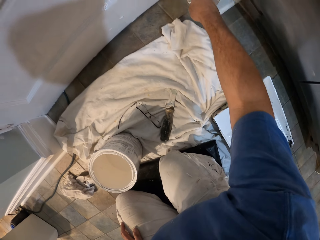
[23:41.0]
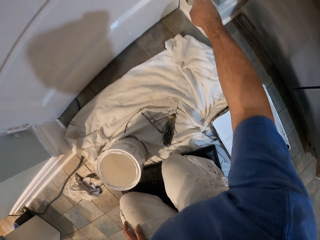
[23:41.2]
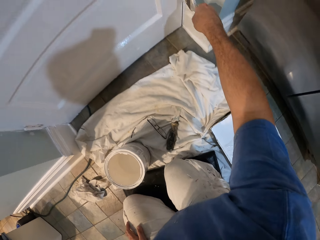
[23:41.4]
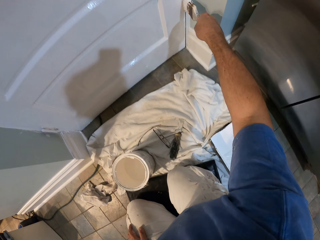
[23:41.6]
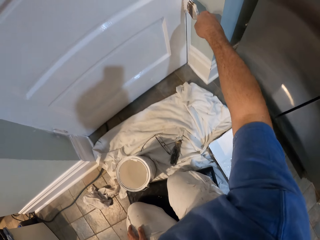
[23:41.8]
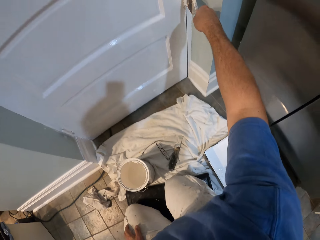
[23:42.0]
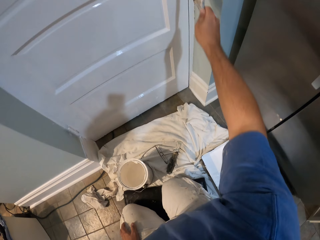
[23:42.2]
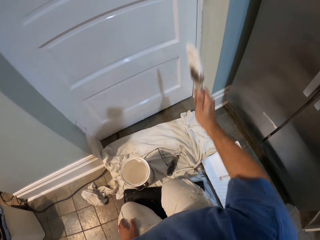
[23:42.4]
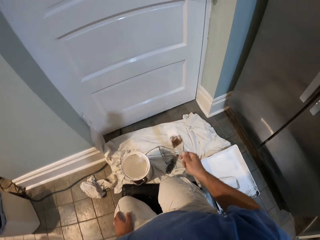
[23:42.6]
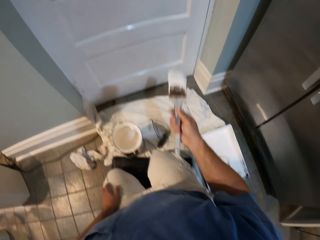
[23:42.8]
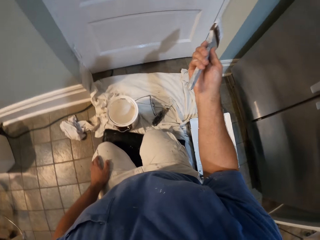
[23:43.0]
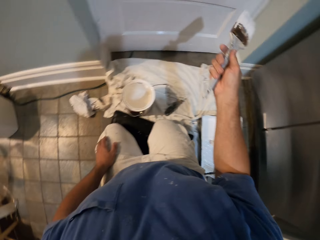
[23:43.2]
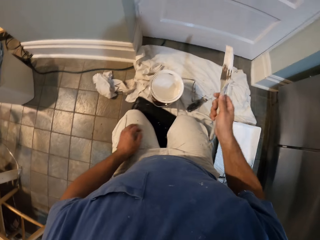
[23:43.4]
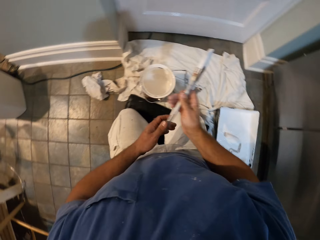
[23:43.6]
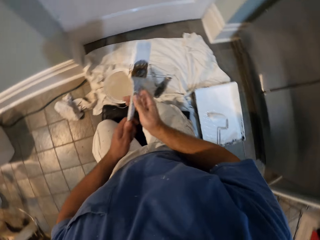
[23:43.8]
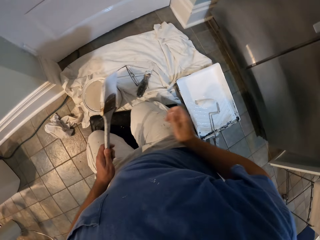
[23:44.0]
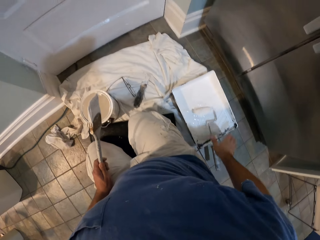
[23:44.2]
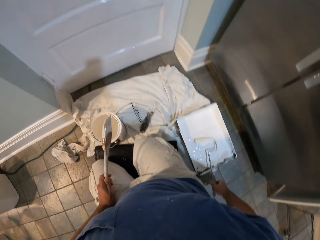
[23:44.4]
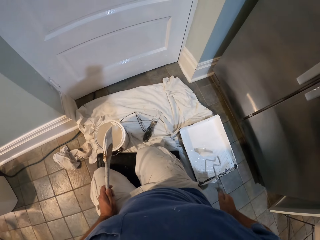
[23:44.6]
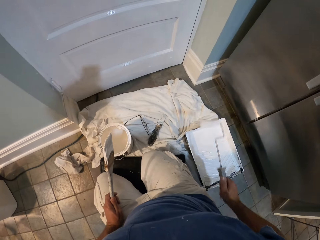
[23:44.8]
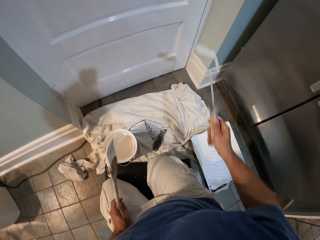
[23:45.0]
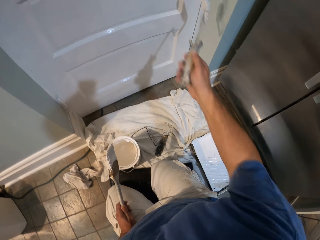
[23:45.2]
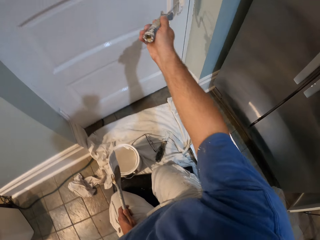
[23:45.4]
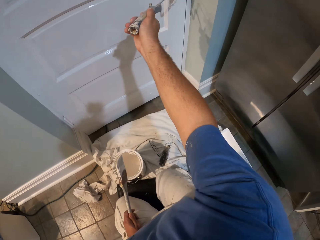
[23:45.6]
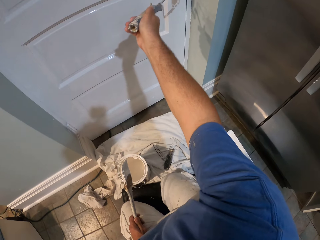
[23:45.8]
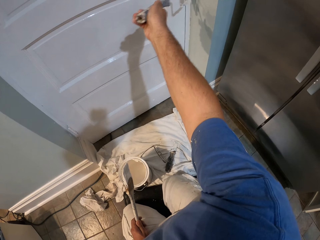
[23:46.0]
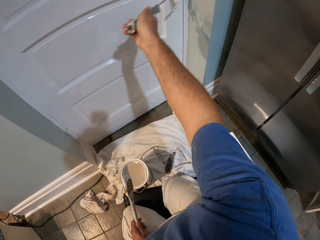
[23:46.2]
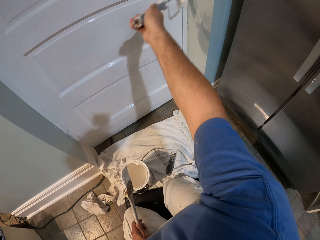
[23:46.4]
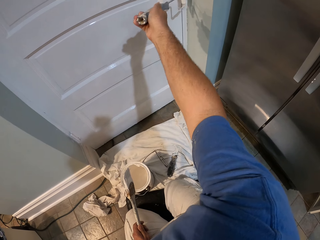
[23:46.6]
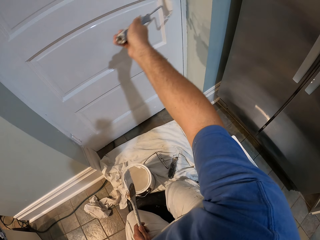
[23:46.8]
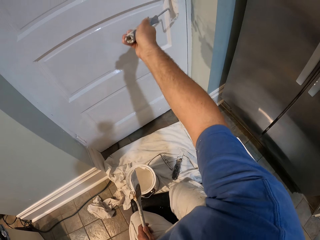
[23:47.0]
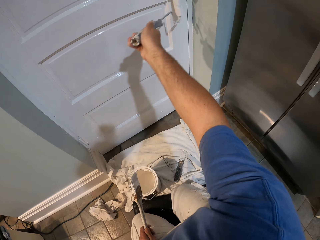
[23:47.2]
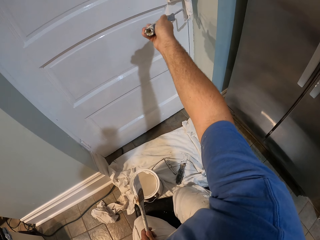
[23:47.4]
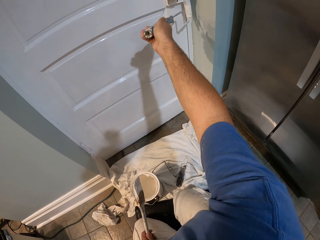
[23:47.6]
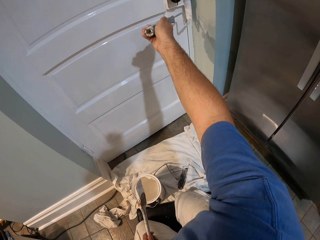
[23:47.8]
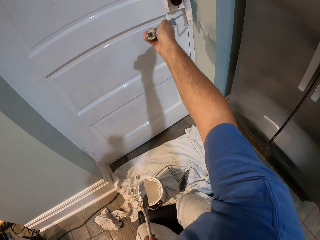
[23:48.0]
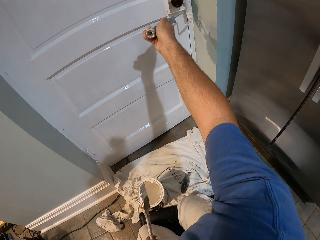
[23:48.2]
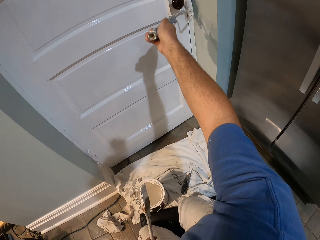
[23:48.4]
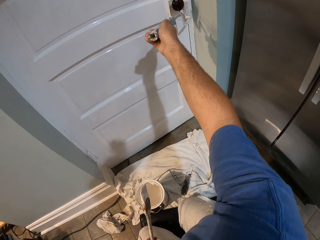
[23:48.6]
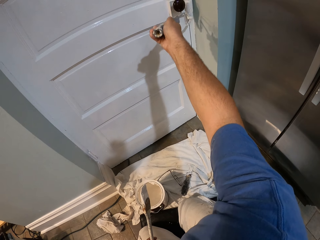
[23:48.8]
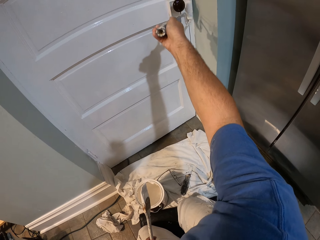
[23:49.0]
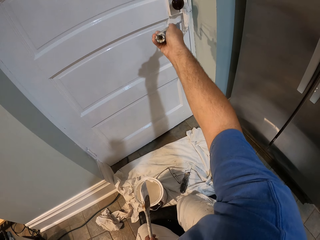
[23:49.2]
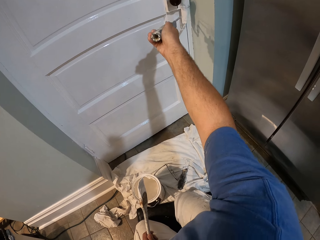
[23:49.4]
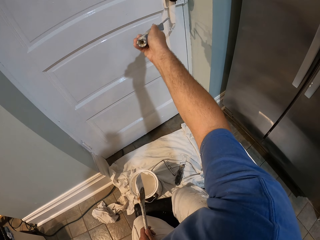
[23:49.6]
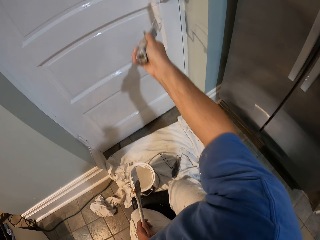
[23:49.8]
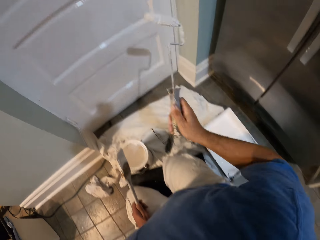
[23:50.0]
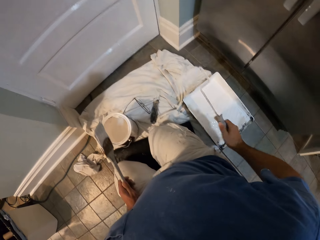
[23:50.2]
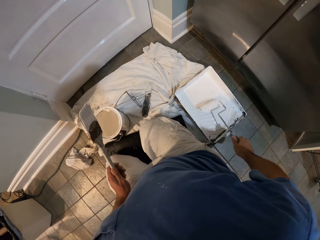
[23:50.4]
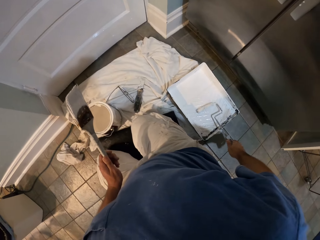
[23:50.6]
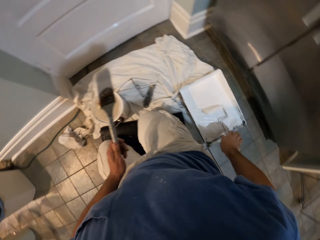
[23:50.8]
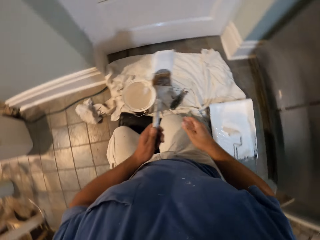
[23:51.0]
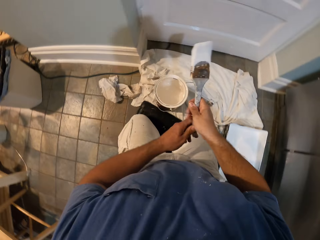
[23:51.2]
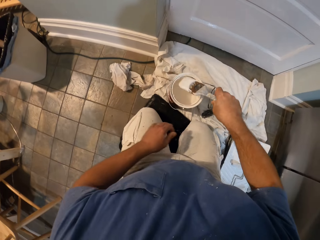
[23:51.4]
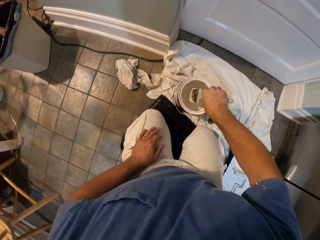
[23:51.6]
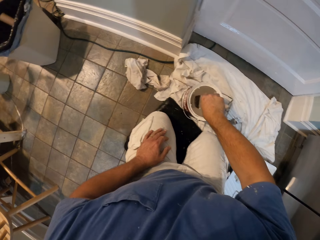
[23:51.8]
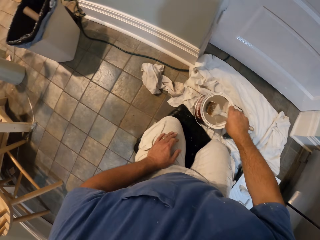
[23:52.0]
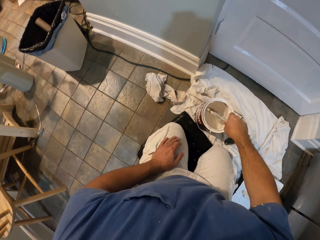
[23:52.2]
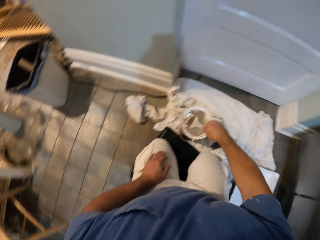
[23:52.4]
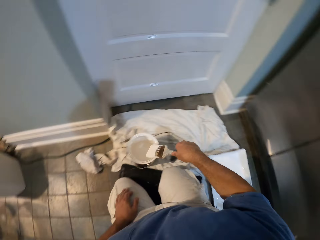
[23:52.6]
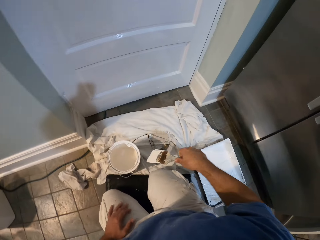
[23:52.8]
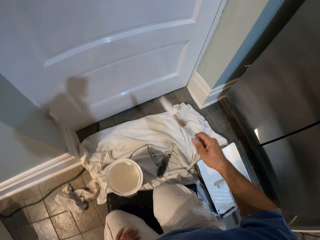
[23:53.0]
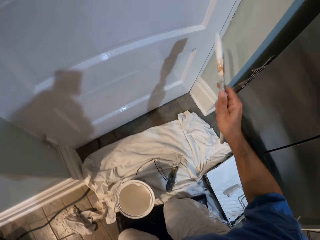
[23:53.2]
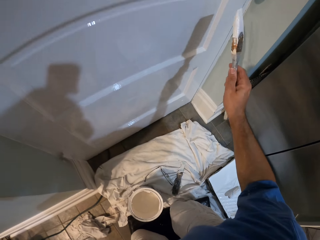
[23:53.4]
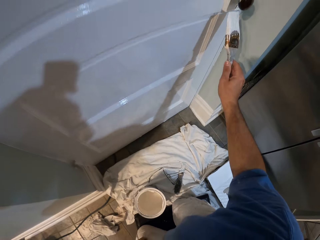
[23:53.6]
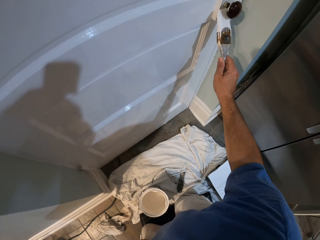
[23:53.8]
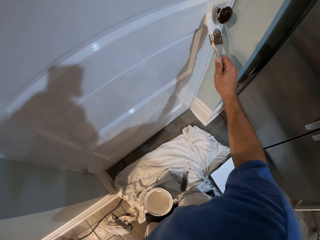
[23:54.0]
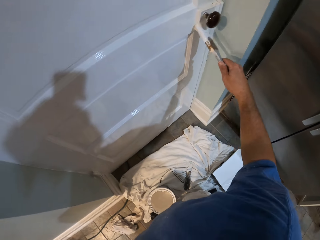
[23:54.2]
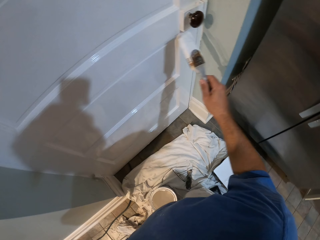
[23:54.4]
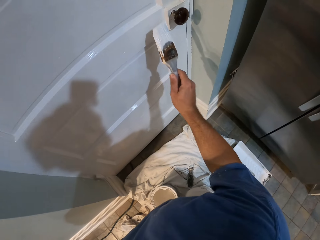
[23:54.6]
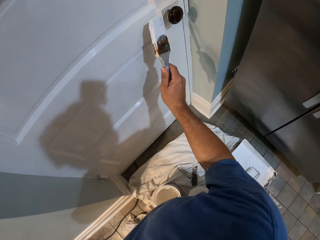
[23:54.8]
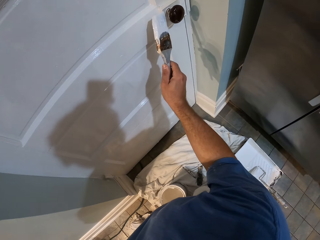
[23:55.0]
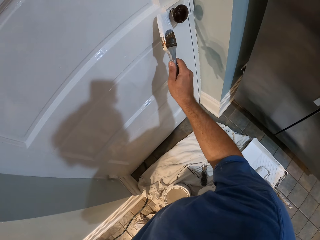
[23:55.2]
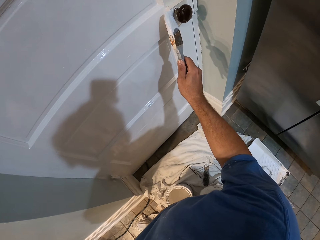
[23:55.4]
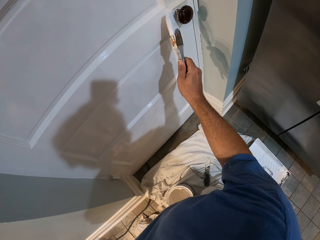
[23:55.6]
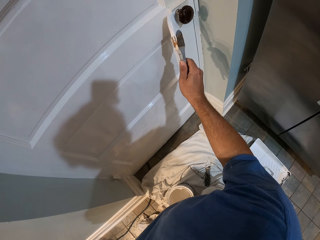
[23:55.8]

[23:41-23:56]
The camera wearer gesticulates with his right hand. He passes the paint brush in his right hand to his left hand. He picks up the paint roller from the paint roller tray. He paints around the door knob with the paint roller. He dips the paint roller in the paint tray. He drops the paint roller into the paint roller tray. He passes the paint brush in his left hand to his right hand. He dips the paint brush into the paint bucket again. He paints around the door knob with the paint brush.

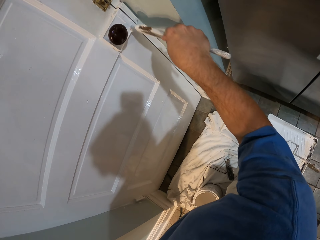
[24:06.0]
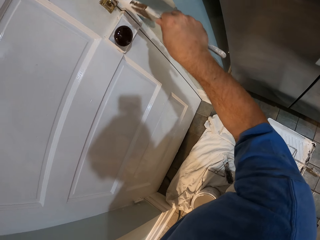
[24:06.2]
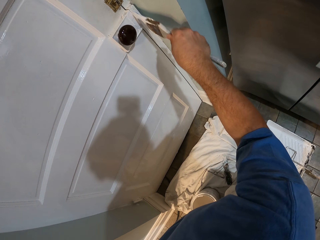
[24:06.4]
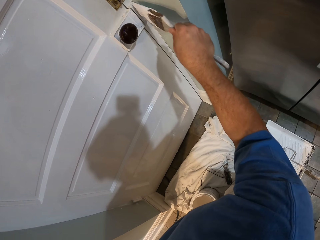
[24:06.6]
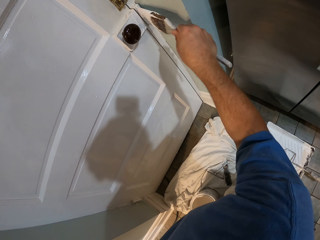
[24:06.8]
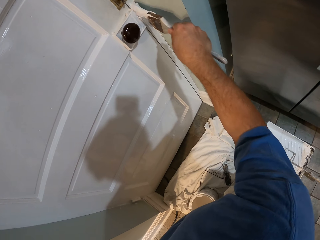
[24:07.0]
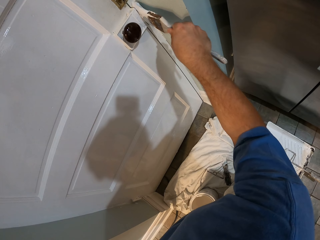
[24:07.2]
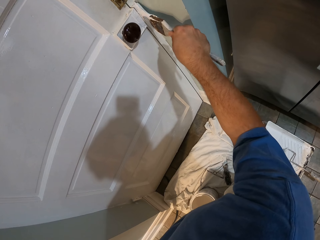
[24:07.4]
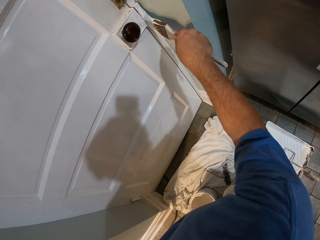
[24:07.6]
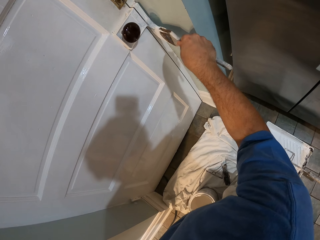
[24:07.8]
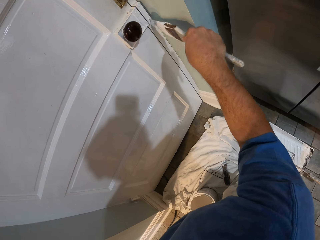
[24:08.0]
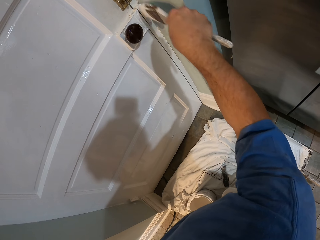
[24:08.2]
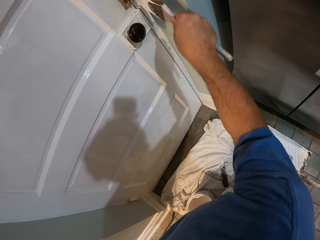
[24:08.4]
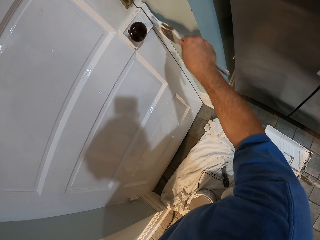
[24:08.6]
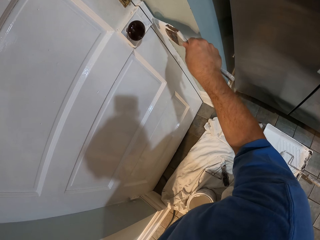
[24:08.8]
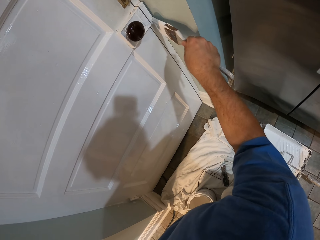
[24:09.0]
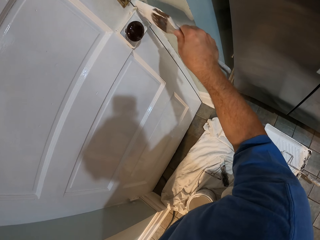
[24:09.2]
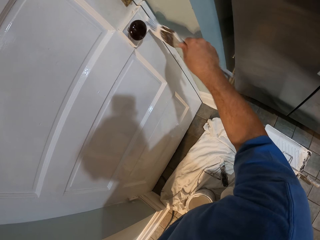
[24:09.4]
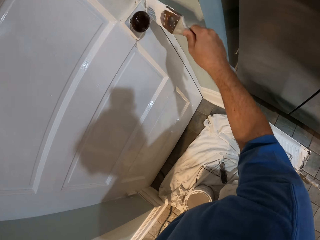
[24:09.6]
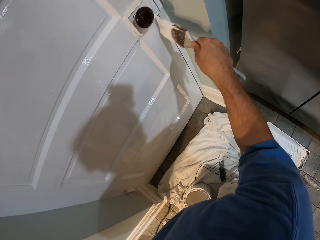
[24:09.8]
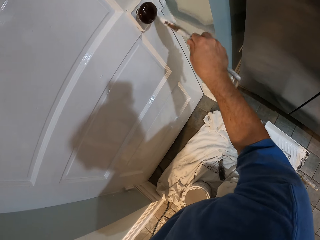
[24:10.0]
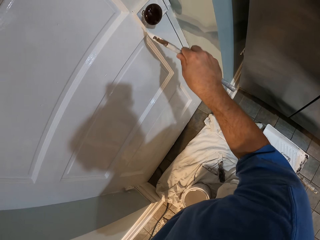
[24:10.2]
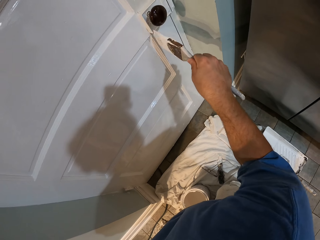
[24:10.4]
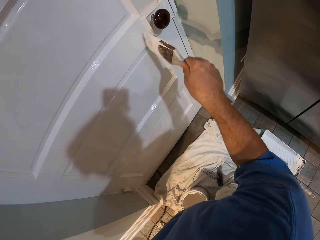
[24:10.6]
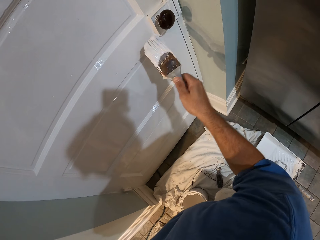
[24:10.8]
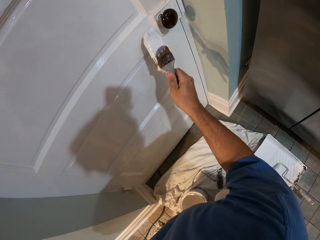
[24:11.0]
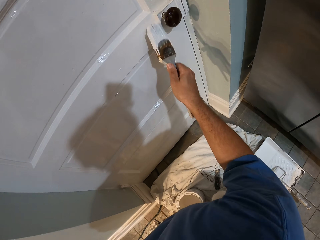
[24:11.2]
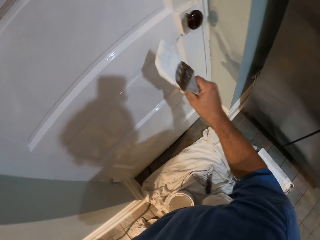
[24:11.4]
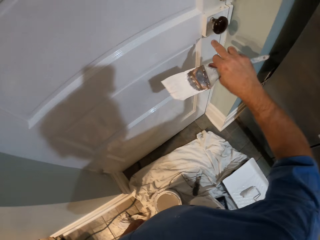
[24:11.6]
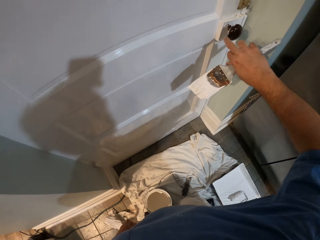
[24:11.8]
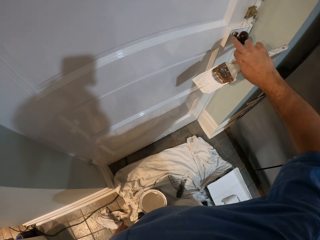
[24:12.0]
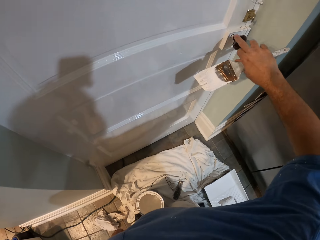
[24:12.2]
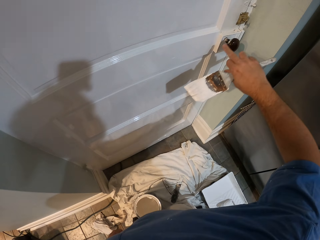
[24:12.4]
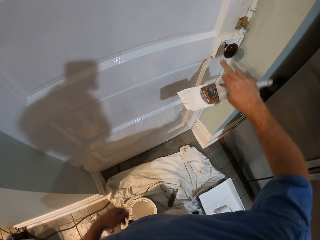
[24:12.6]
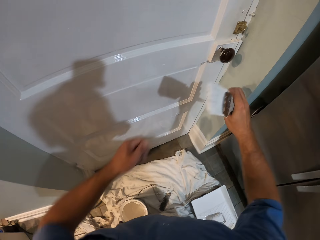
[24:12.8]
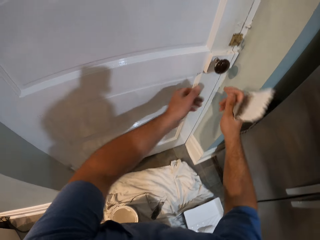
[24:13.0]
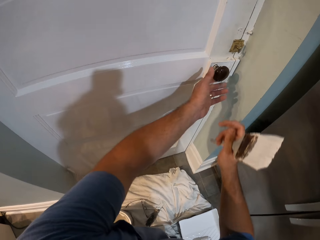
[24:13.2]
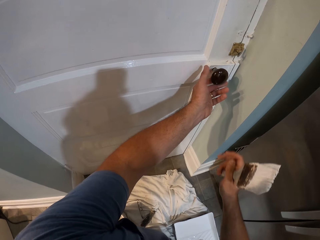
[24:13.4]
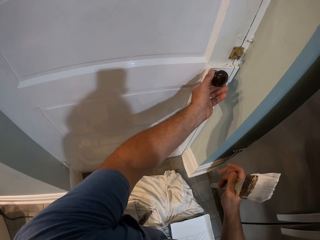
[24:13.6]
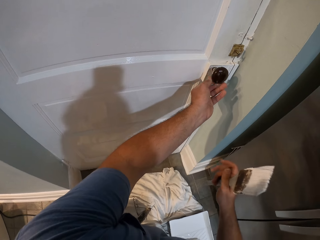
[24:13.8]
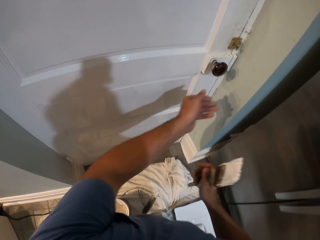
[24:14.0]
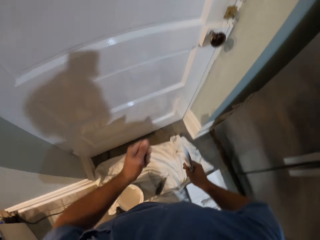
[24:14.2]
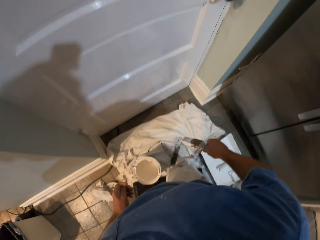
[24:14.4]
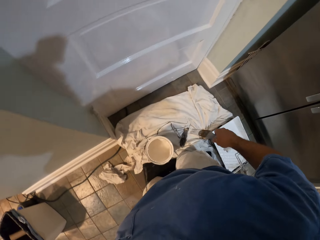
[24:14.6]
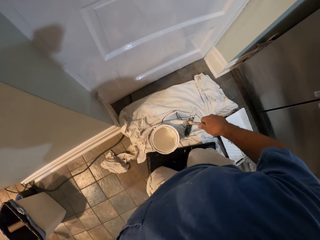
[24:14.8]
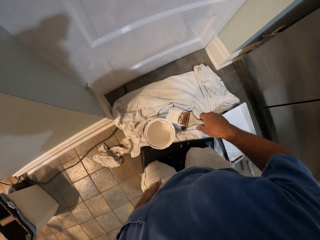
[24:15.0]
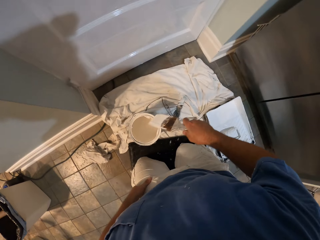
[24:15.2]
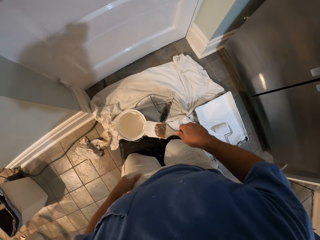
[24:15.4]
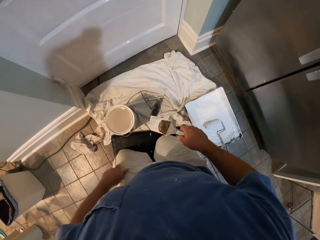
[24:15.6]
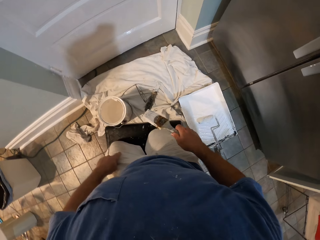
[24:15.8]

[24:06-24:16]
The camera wearer touches the door knob with his right hand. He wipes the door knob slightly with his left hand. He holds the door knob and lowers his hand.
